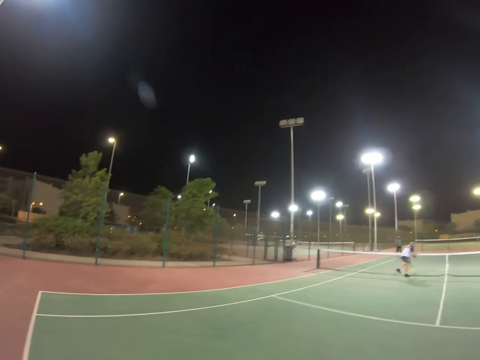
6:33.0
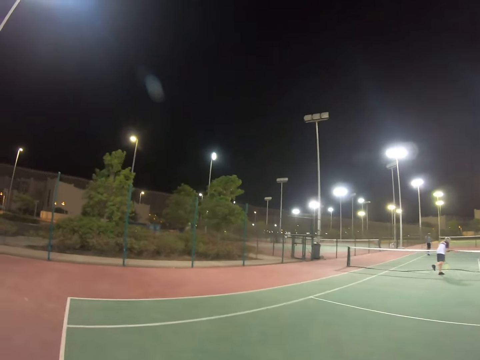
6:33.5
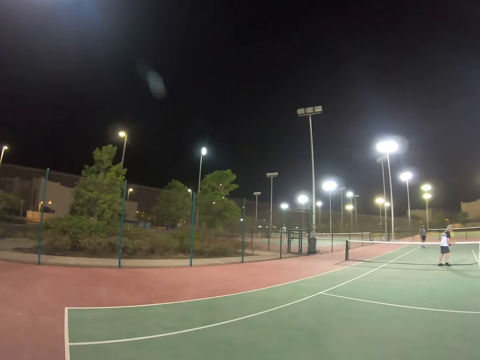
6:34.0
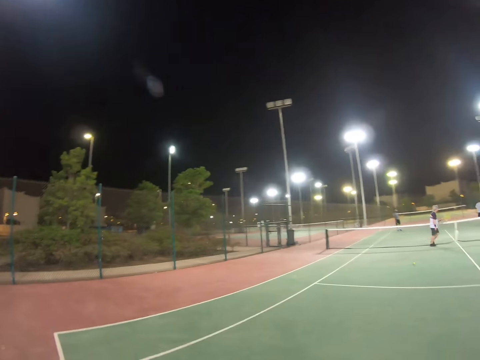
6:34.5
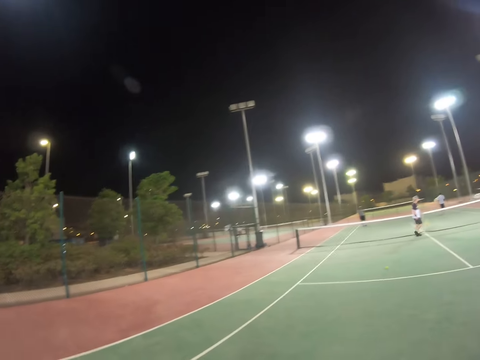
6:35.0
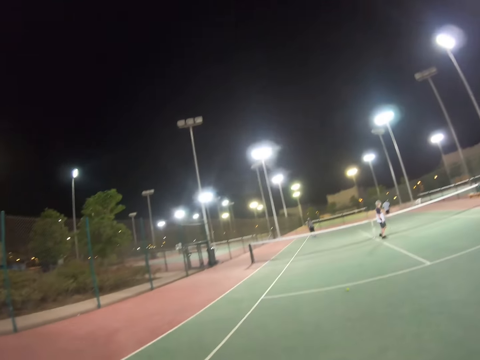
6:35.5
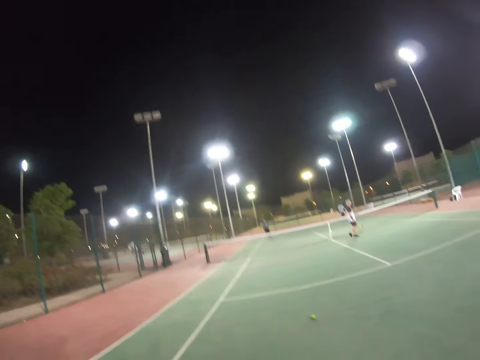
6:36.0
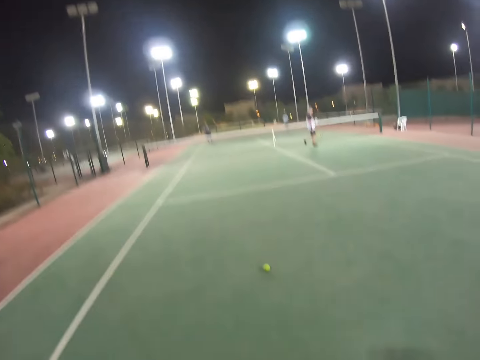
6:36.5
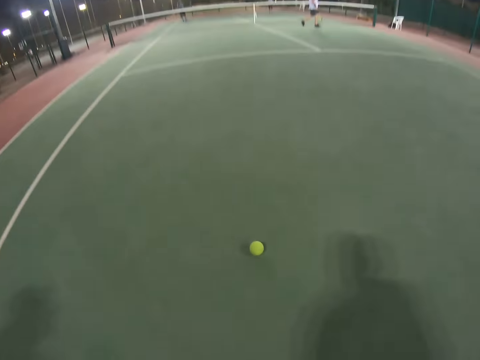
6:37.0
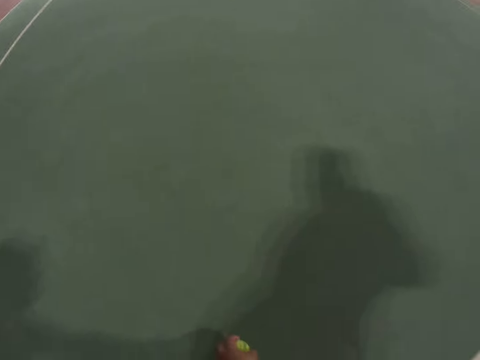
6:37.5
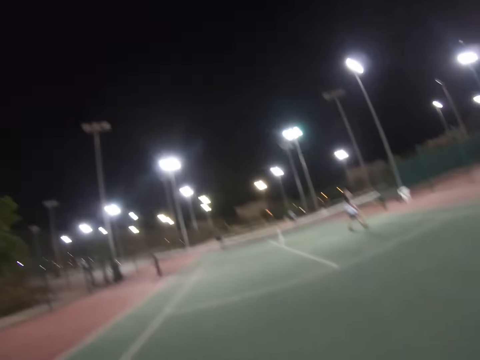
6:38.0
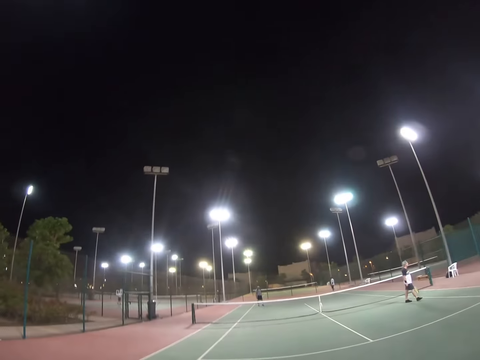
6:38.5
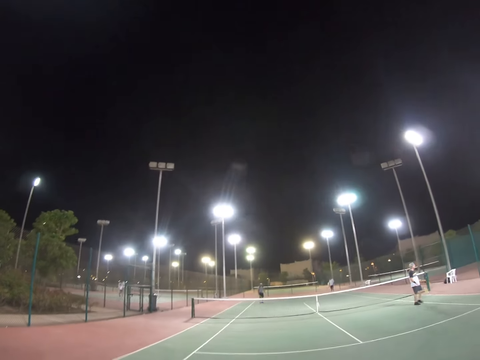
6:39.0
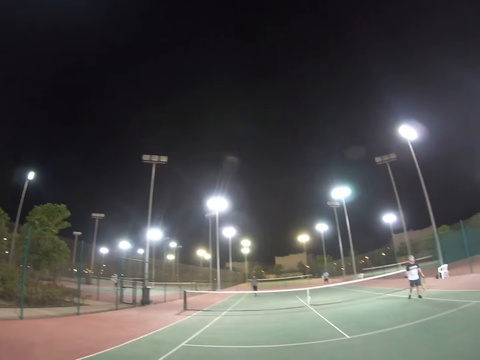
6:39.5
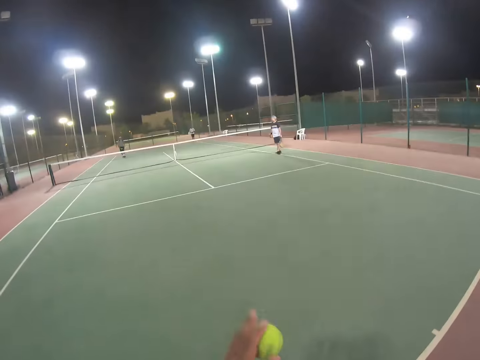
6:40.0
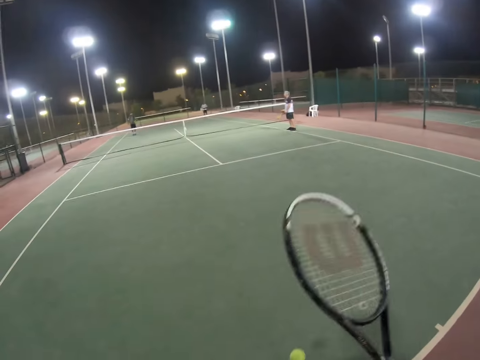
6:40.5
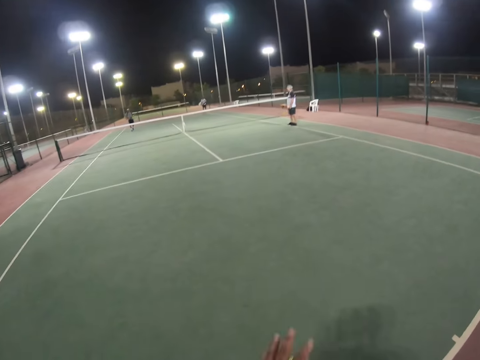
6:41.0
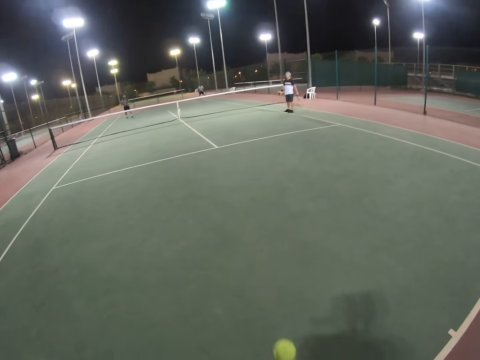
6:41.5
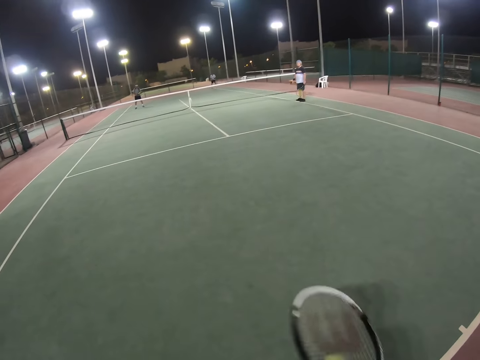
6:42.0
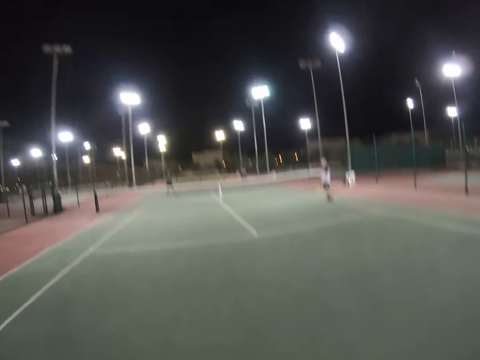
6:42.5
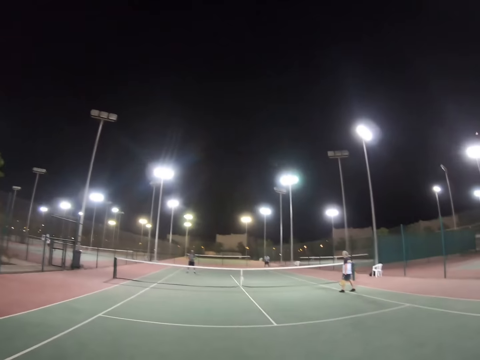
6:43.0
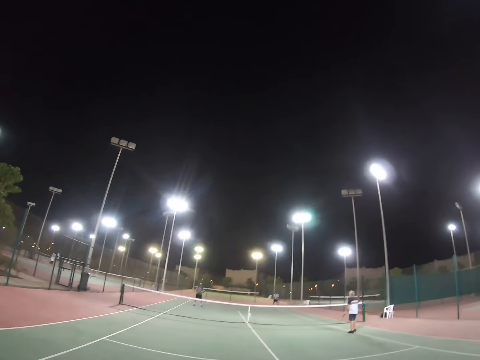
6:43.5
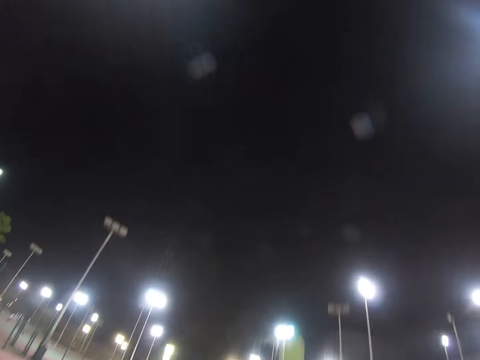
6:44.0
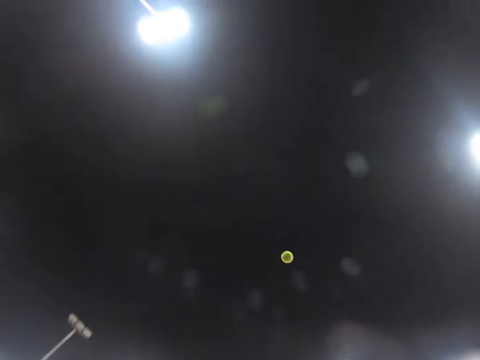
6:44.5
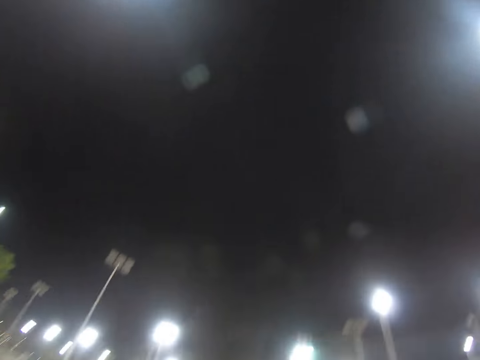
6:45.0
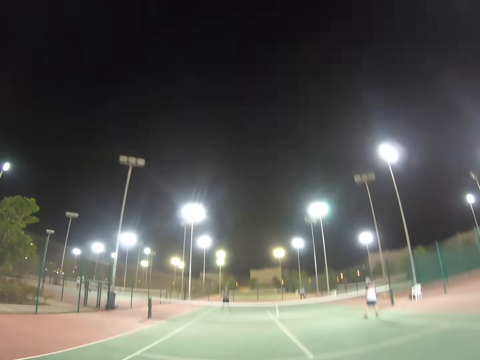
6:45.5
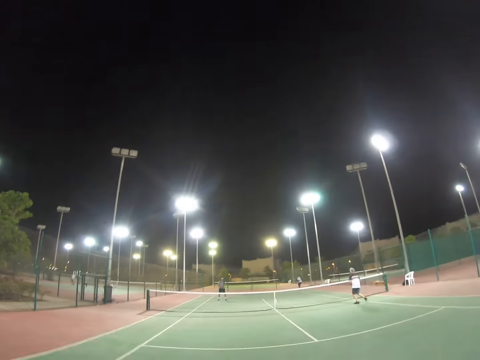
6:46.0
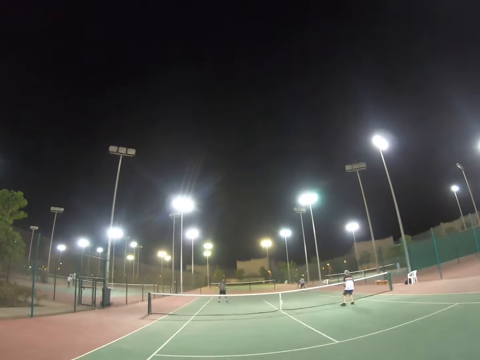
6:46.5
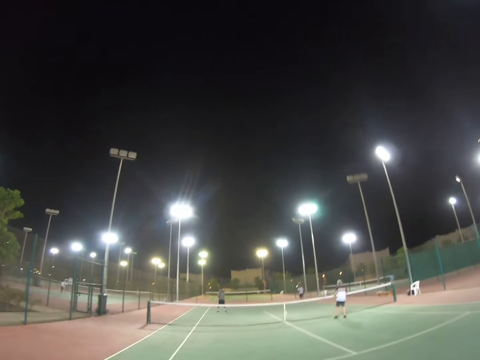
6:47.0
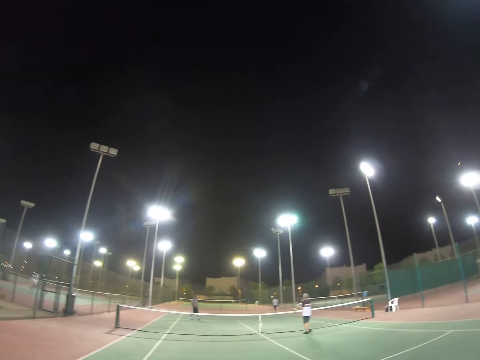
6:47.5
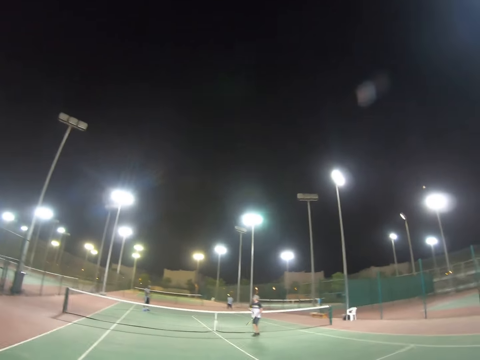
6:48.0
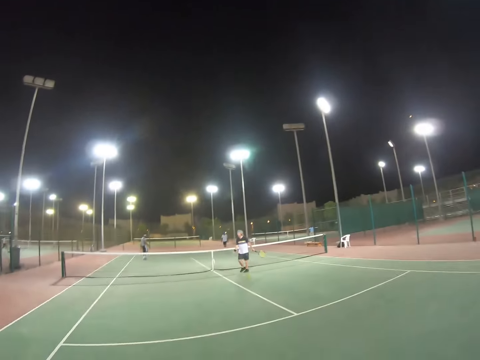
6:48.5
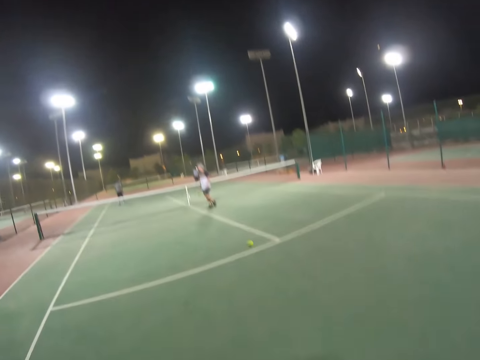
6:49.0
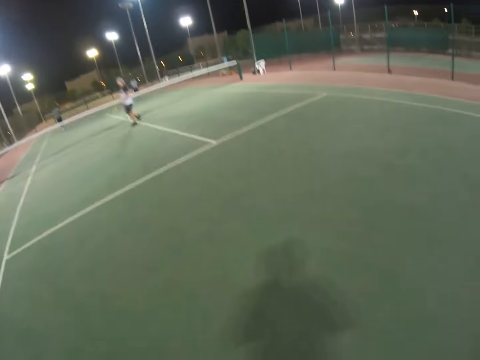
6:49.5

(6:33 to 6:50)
Someone walks in the field. A man holds the net. The man walks and stops. The camera wearer picks up a ball. They raise the racket. They touch the ball with their hand. They bounce the ball on the ground. Someone walks in the field, racket in hand. The camera wearer throws the ball in the air. They hit the ball. Another man hits the ball.

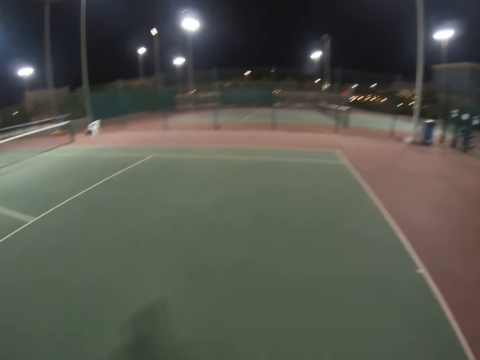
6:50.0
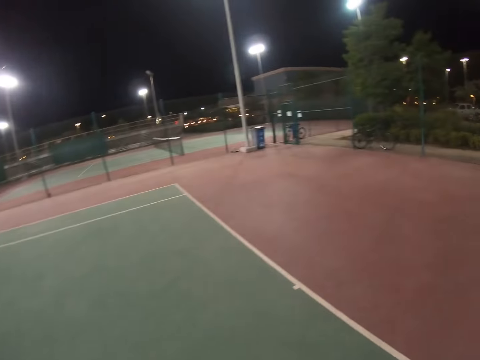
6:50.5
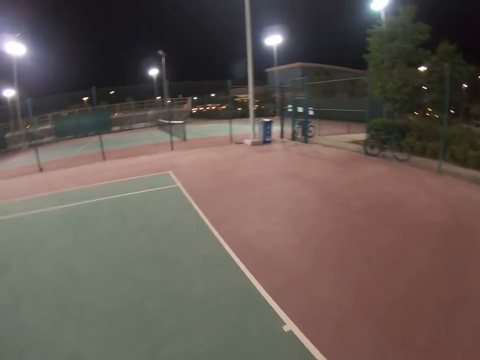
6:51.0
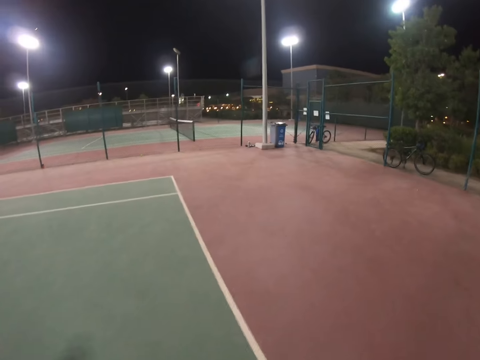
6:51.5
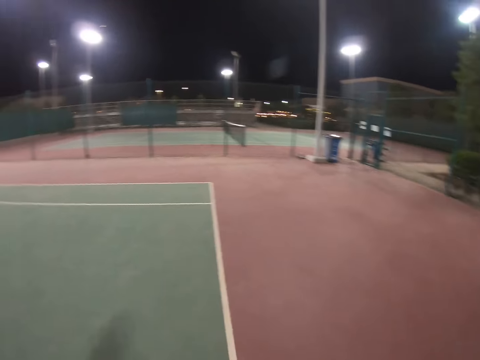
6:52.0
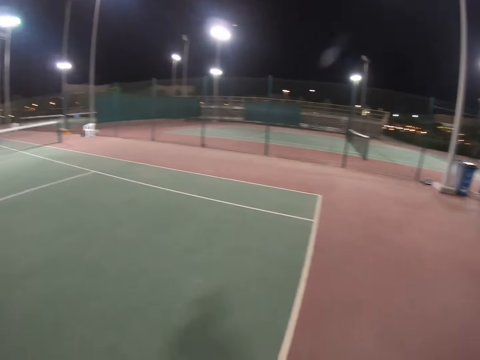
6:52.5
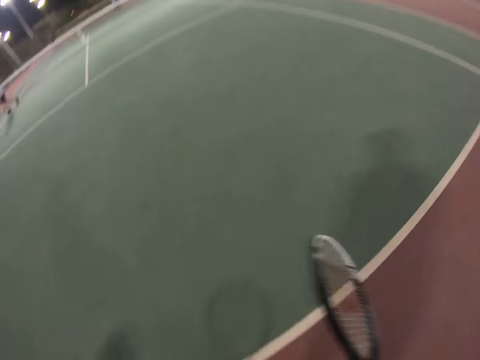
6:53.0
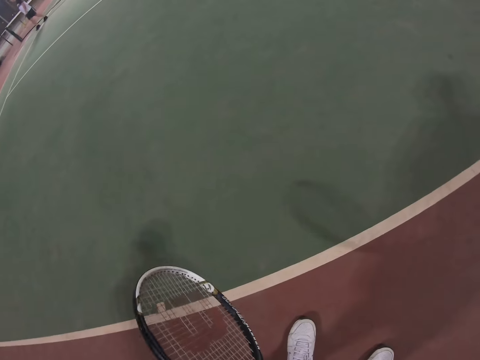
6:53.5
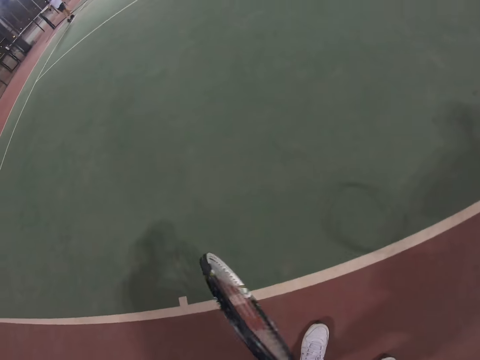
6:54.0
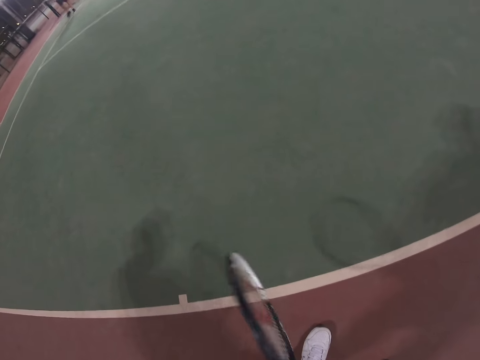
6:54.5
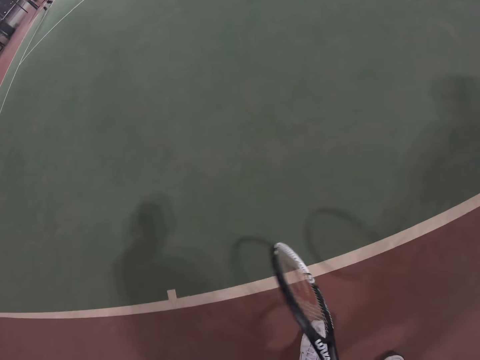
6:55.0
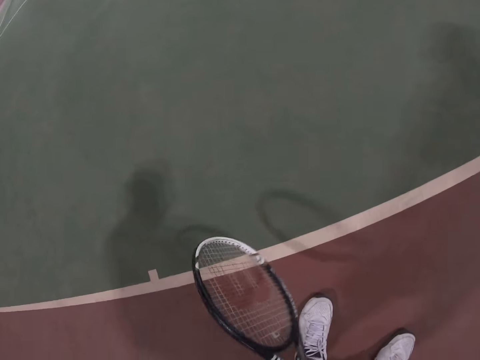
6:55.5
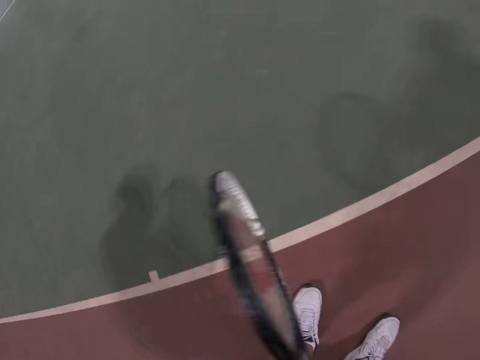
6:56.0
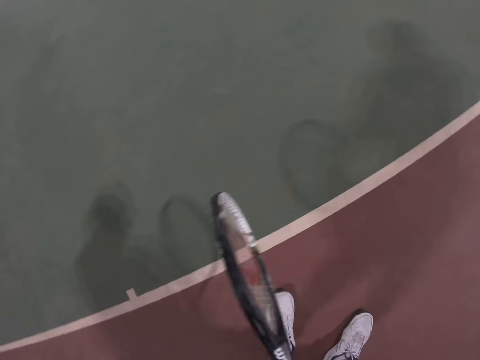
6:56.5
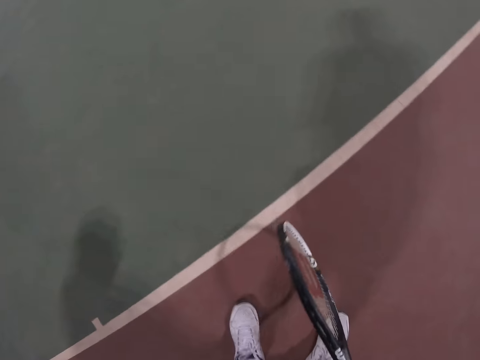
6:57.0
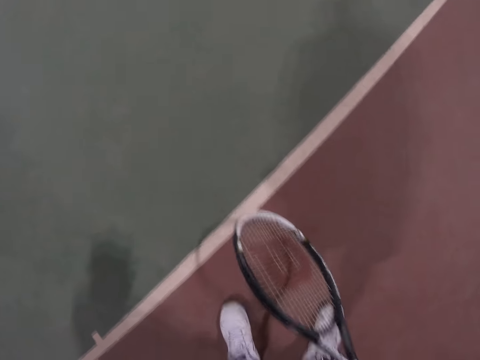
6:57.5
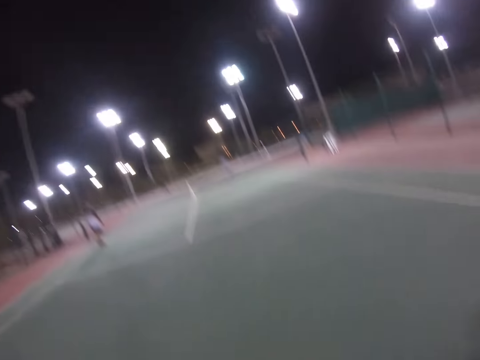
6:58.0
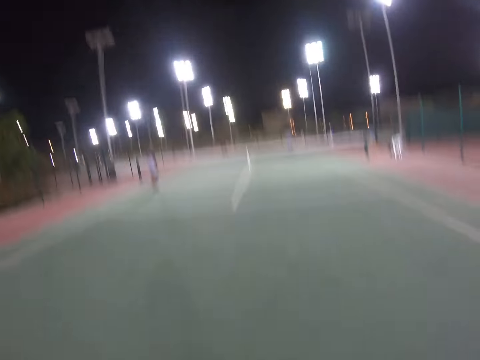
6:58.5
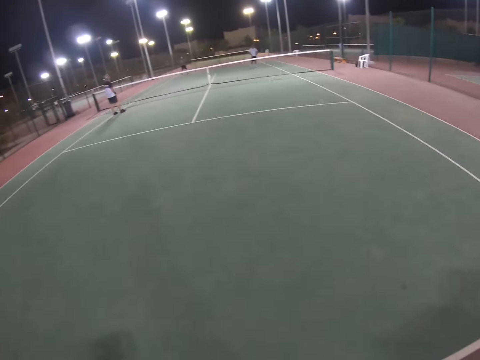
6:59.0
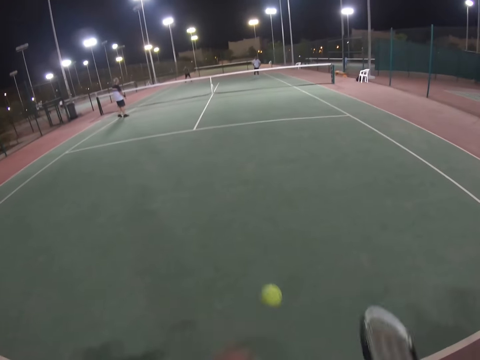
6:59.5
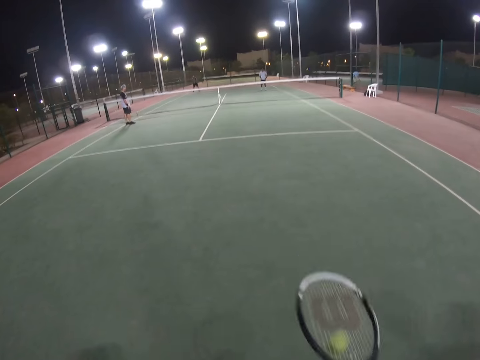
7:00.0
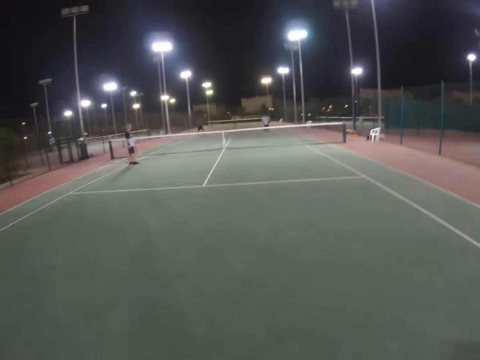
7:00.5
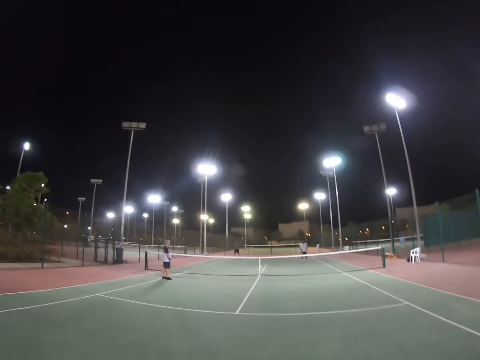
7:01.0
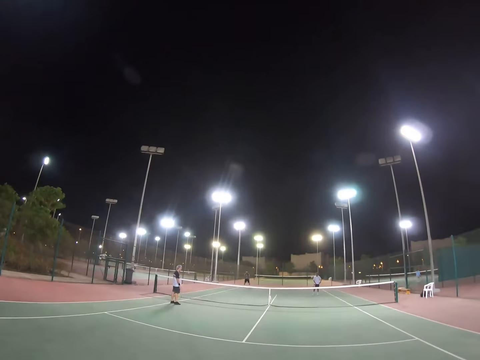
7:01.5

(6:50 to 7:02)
A man walks. The camera wearer walks. They raise the racket. They lean forward. They raise the racket. They bounce the ball on the ground.
